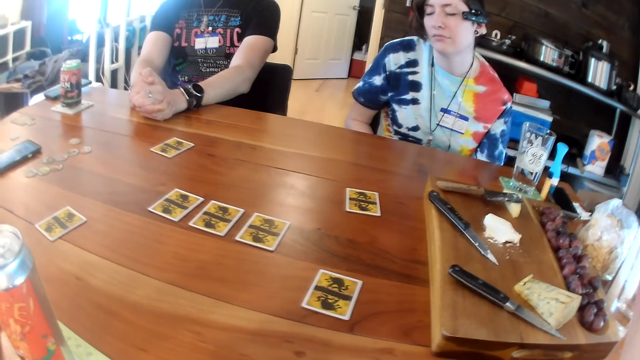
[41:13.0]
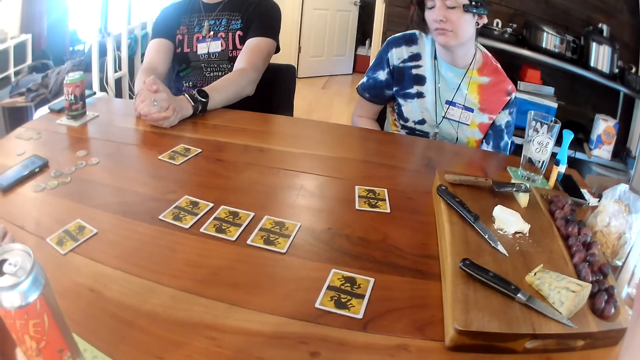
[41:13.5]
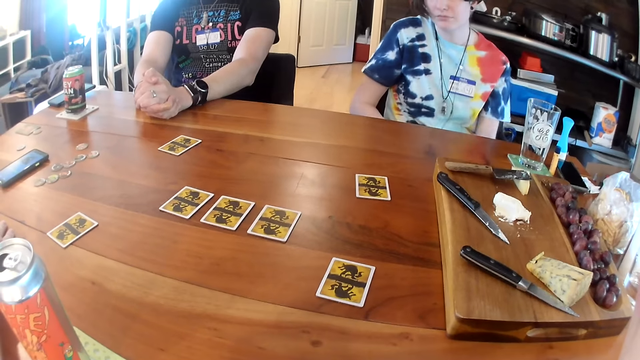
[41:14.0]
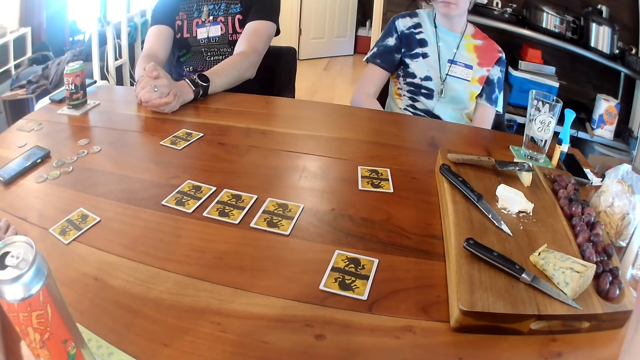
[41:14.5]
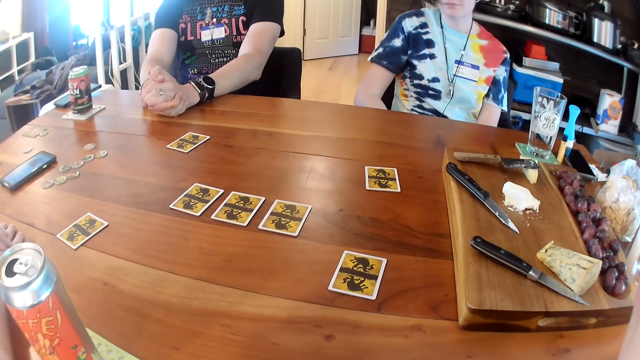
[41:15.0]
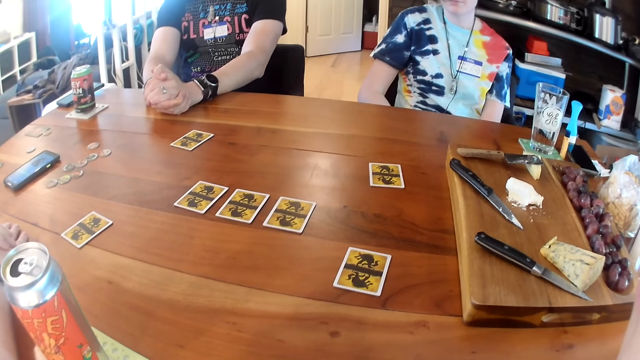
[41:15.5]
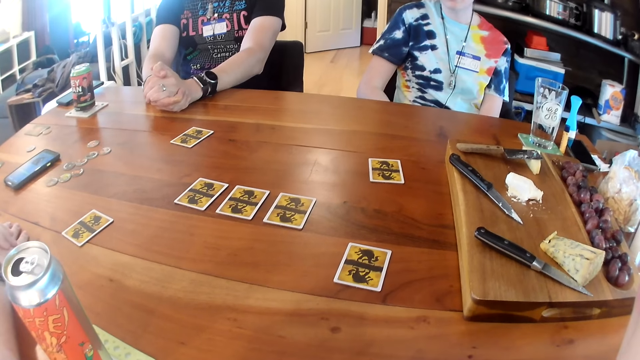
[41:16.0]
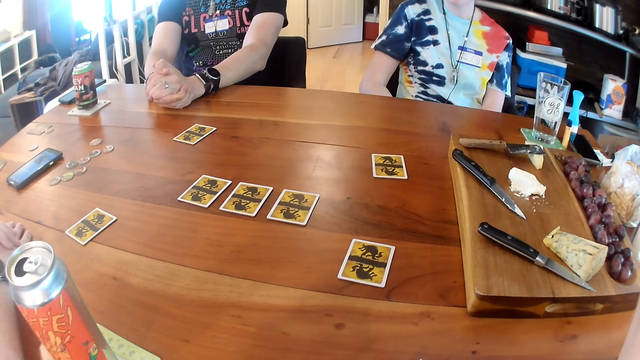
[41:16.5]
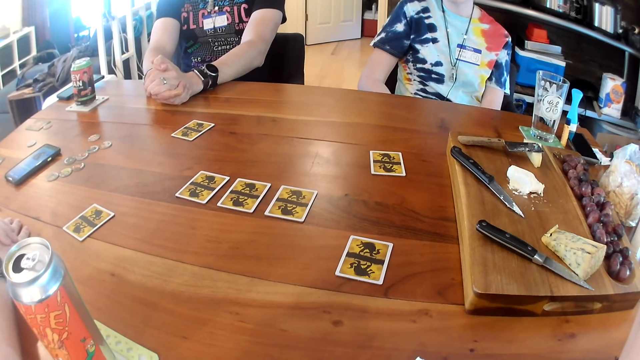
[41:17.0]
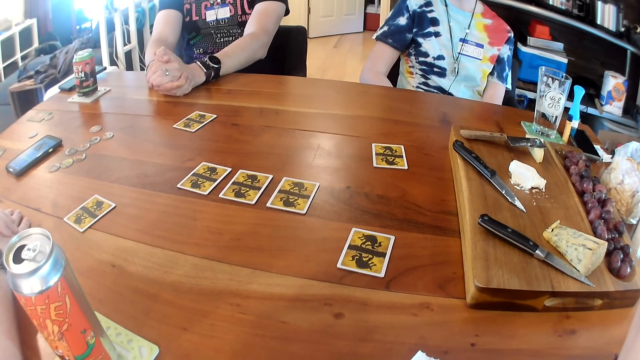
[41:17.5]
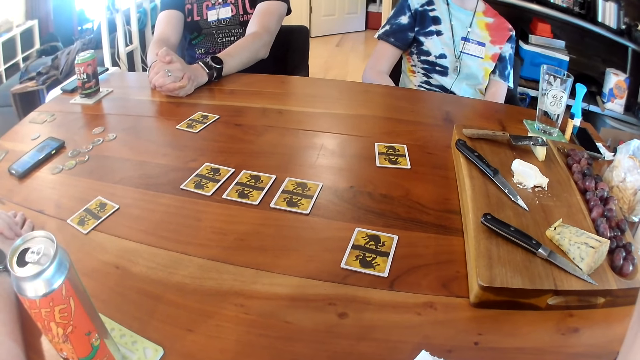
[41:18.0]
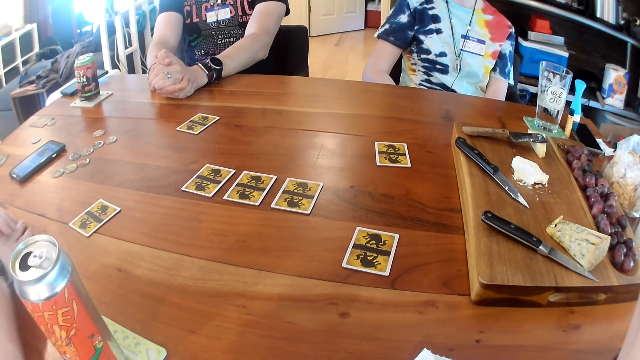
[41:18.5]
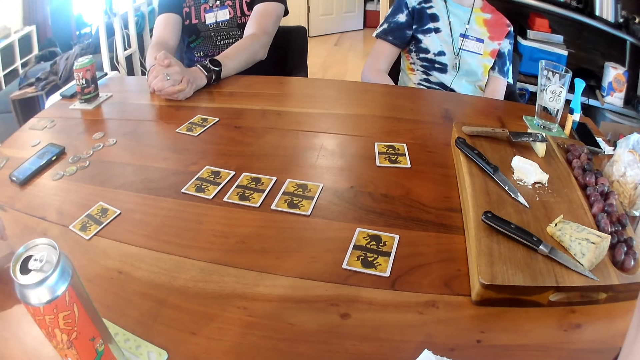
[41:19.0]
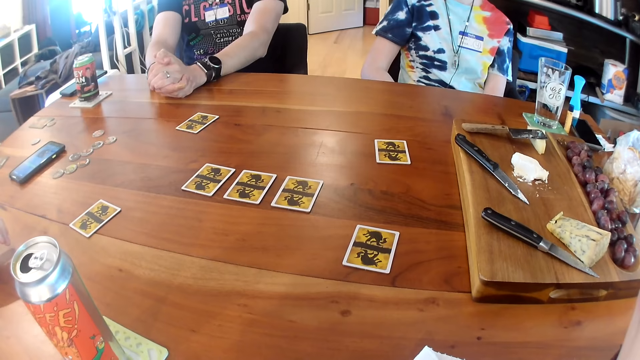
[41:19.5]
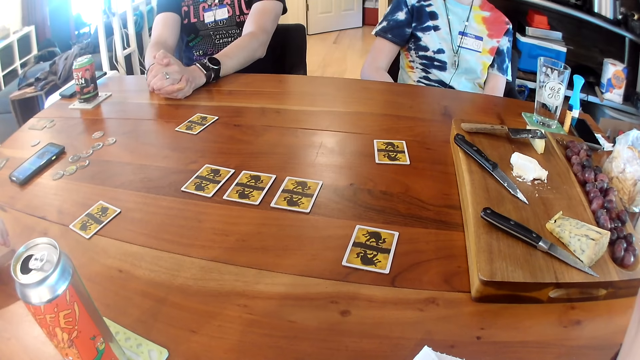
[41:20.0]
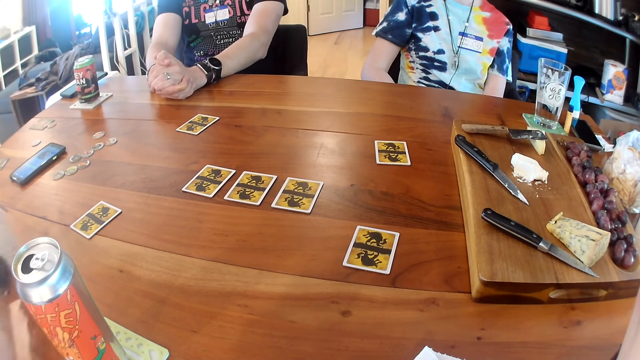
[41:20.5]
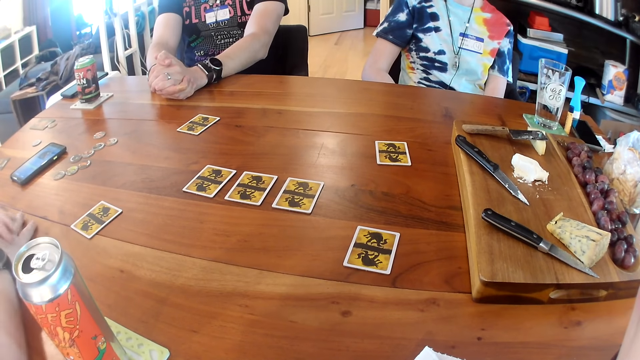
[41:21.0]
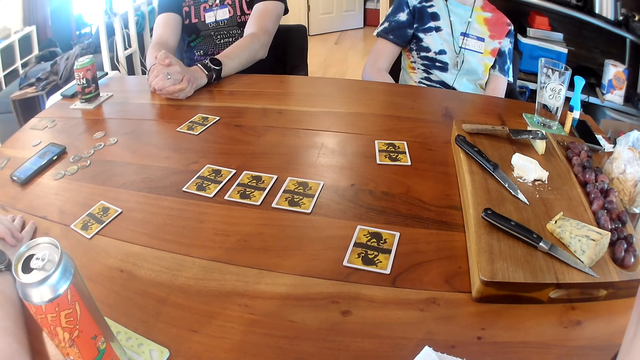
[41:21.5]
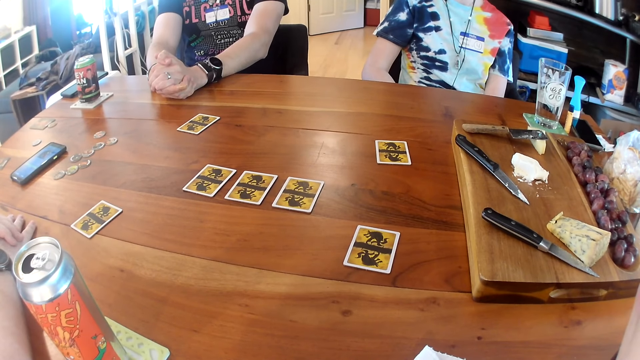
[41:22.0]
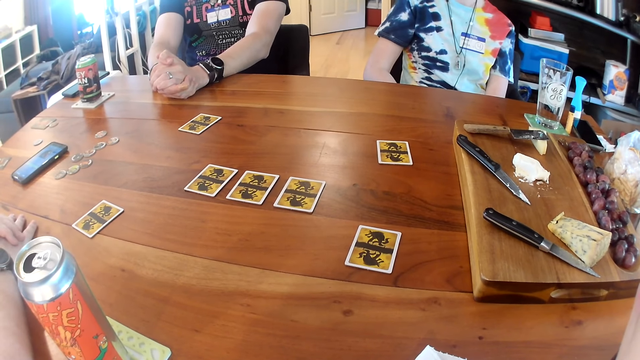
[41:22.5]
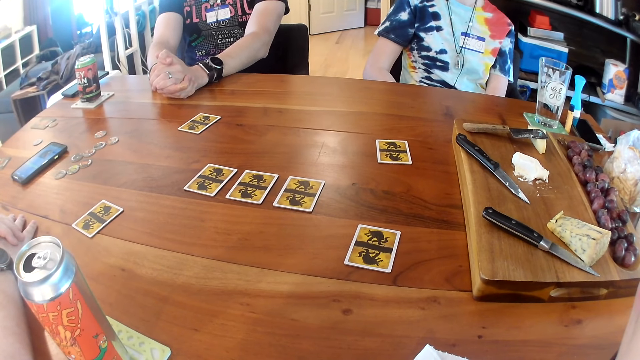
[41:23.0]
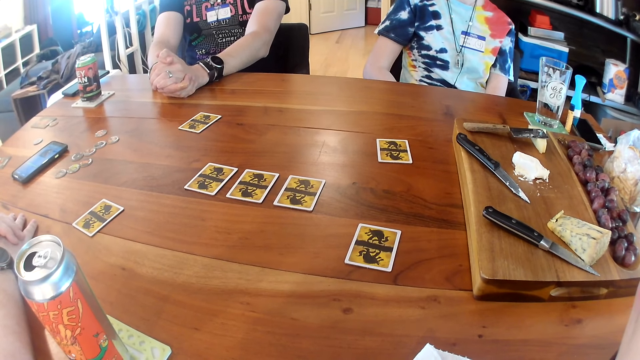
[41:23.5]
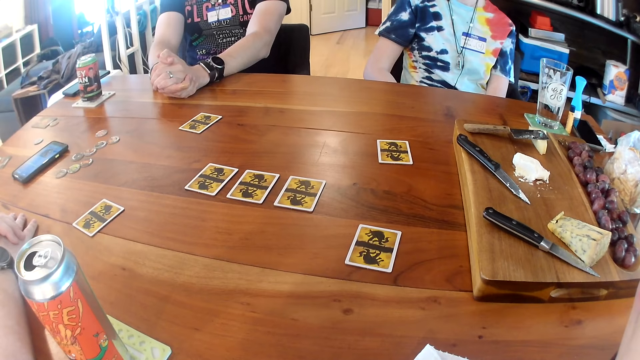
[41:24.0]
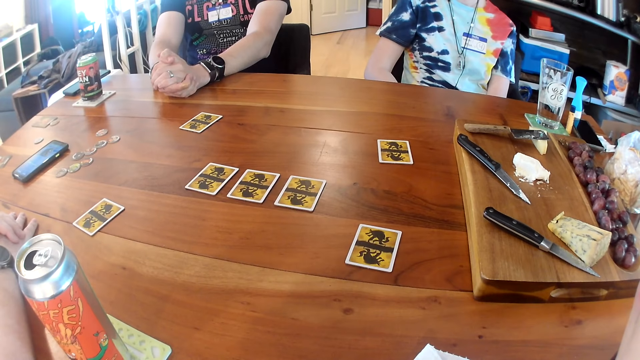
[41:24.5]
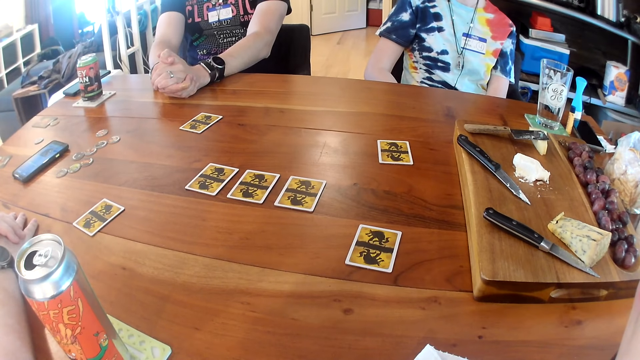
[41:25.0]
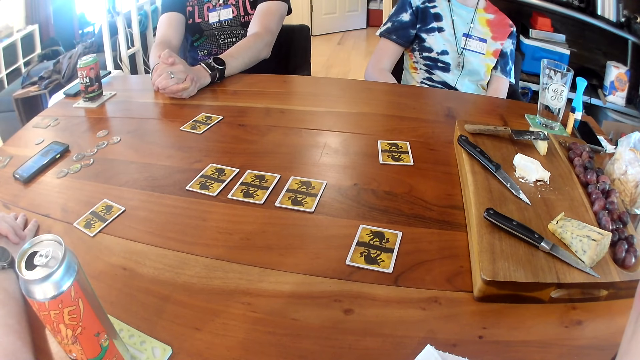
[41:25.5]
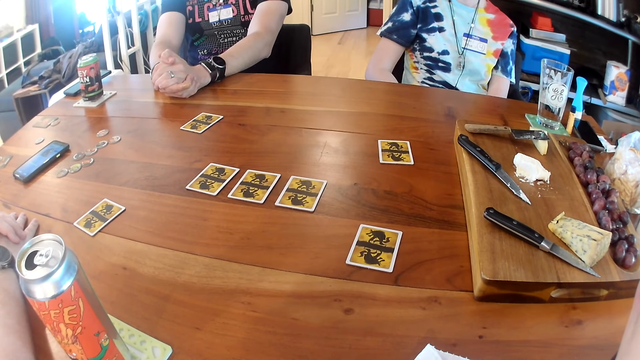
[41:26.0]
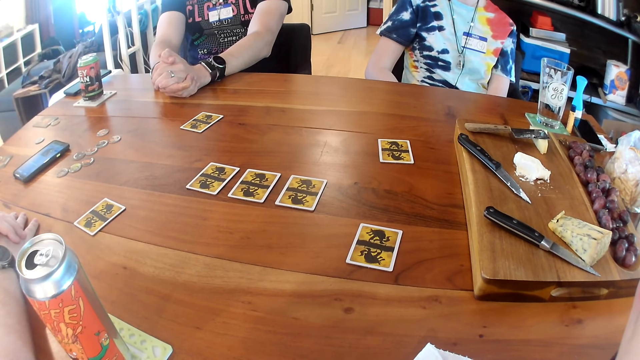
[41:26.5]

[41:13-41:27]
The woman leans back. The person straightens a hand on the table. The man places his hands together on the table. The camera wearer looks around.

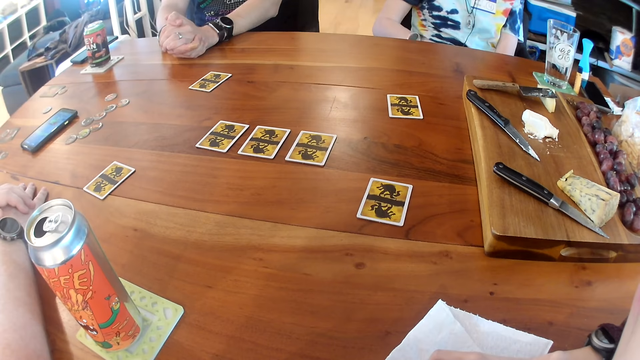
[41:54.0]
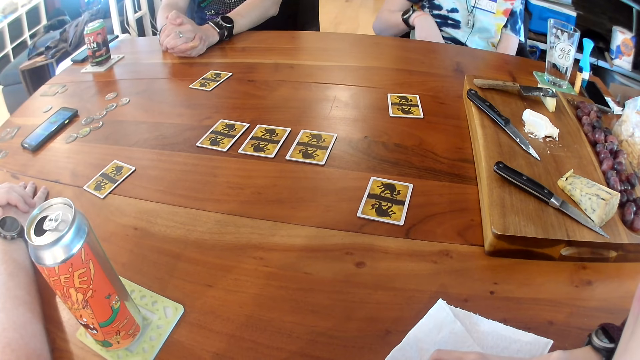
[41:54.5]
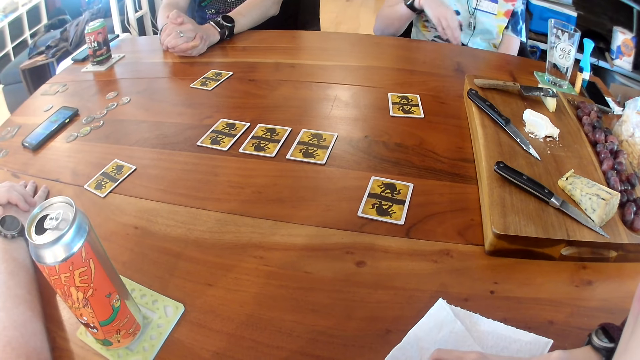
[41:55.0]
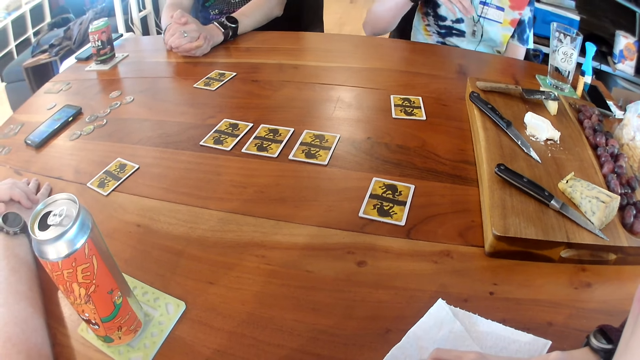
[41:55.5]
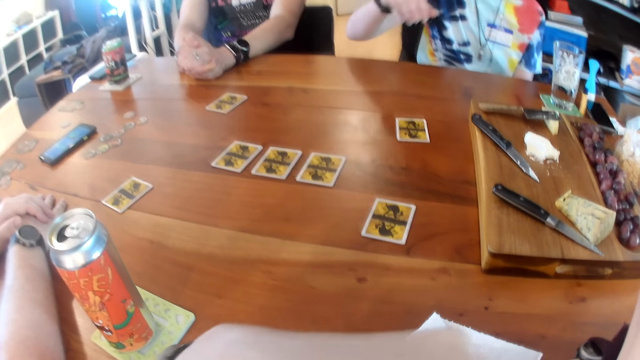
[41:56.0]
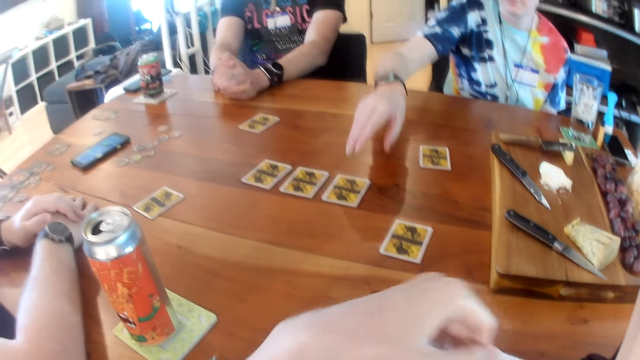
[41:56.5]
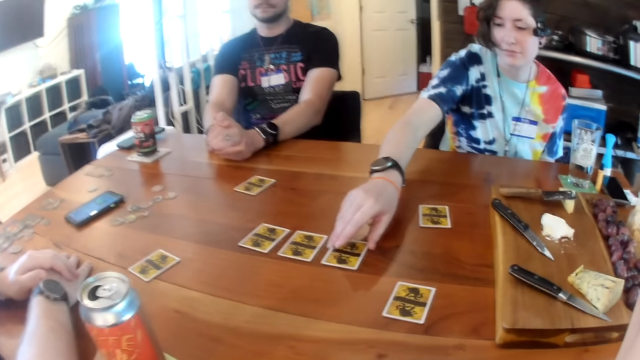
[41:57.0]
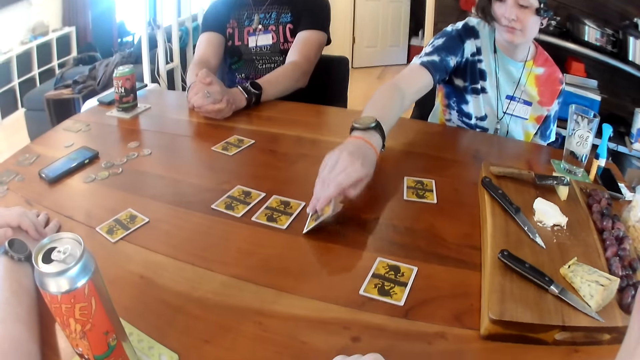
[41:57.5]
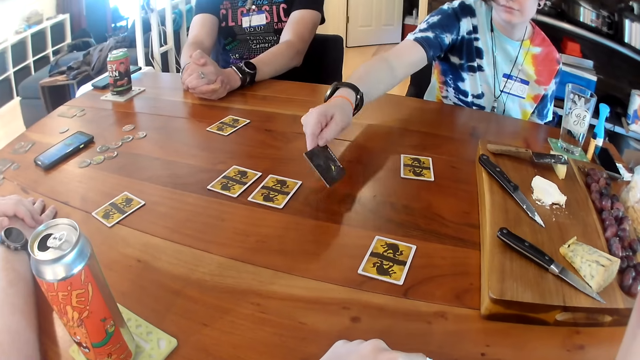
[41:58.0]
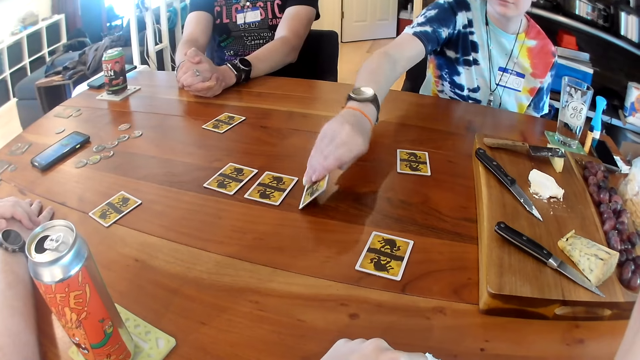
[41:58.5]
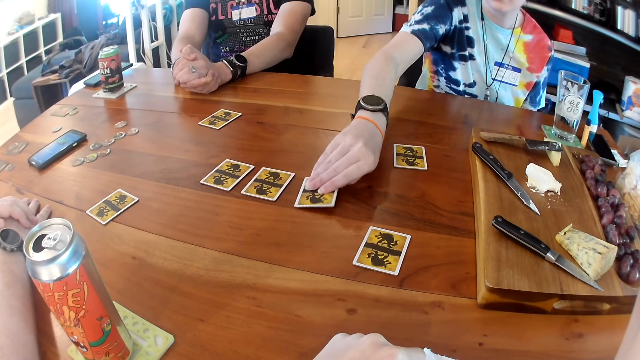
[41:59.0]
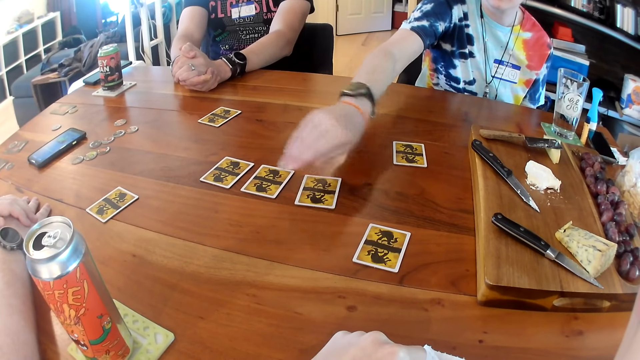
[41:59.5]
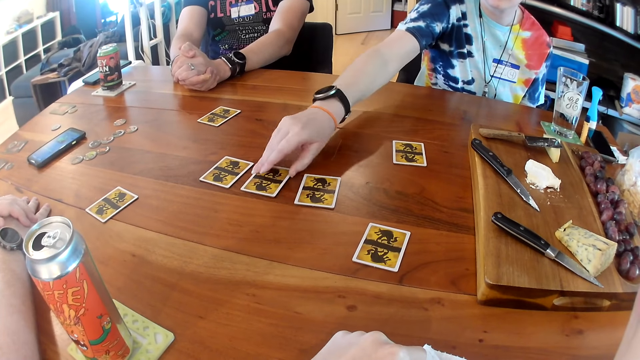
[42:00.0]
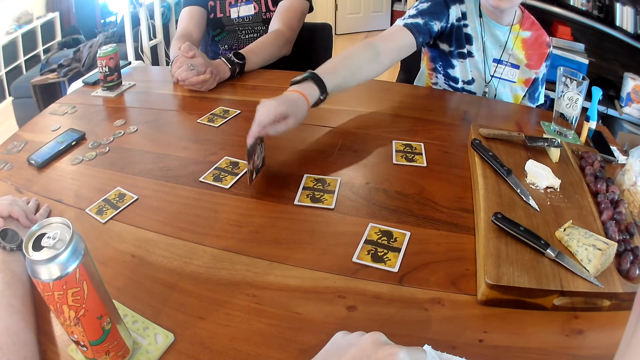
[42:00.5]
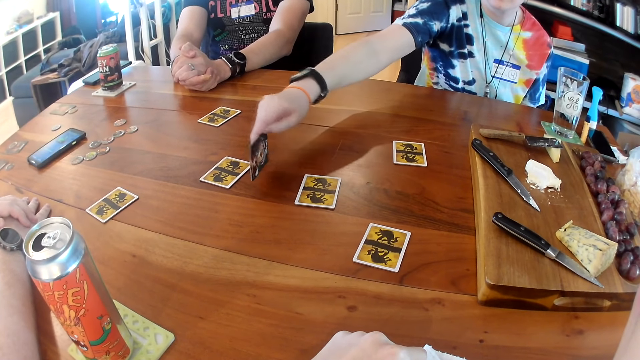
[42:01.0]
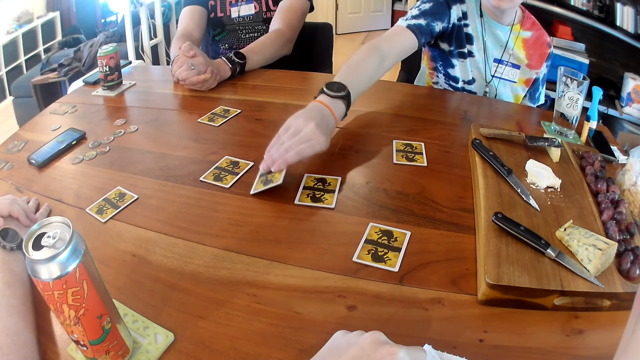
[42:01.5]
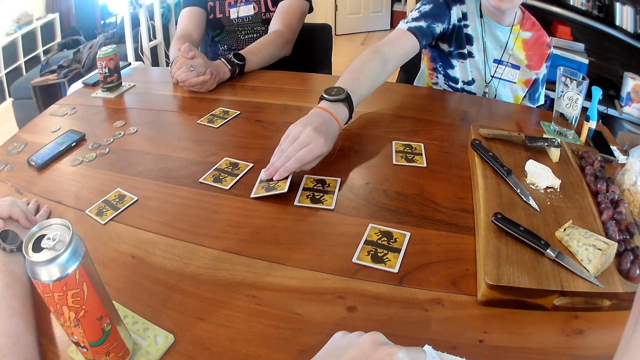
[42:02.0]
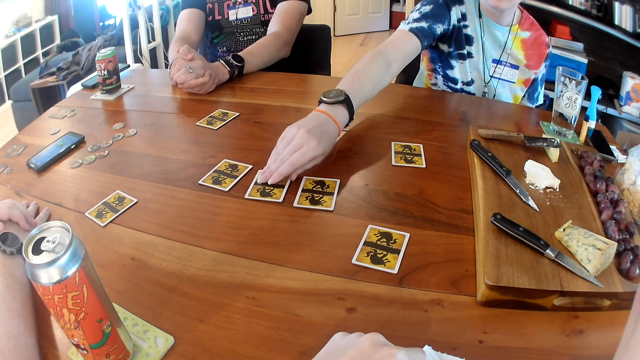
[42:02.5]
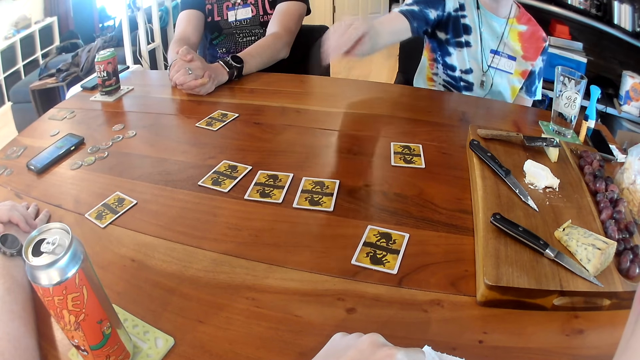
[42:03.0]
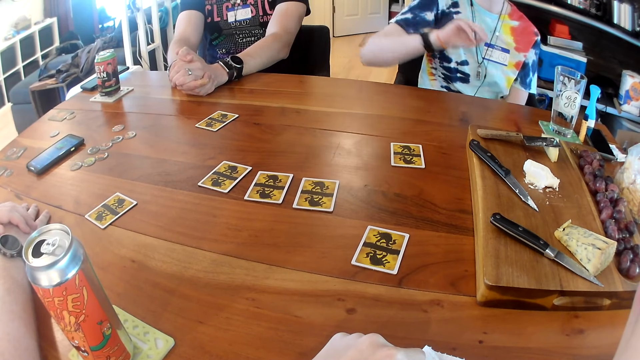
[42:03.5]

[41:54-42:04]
A woman stretches a hand. The camera wearer moves her left hand down. The woman picks up a card on a table with her right hand. The woman looks at the card. The woman drops the card on the table with her right hand. The woman picks up the card on the table with her right hand. The woman looks at the card. The woman drops the card on the table with her right hand.
